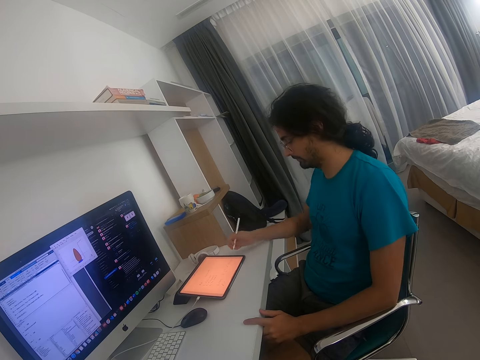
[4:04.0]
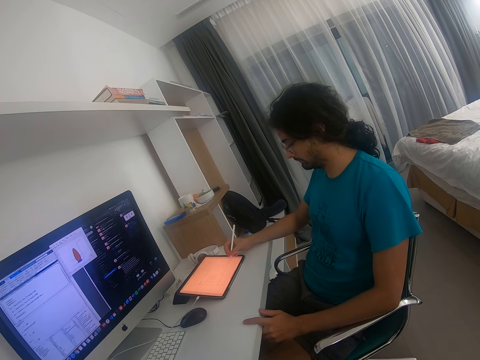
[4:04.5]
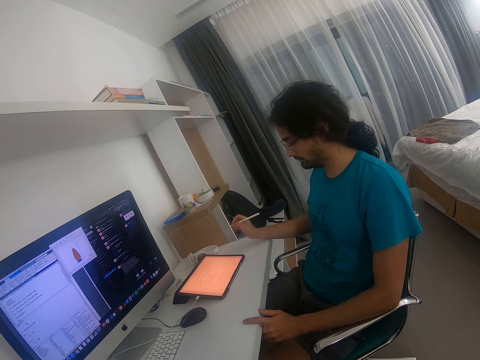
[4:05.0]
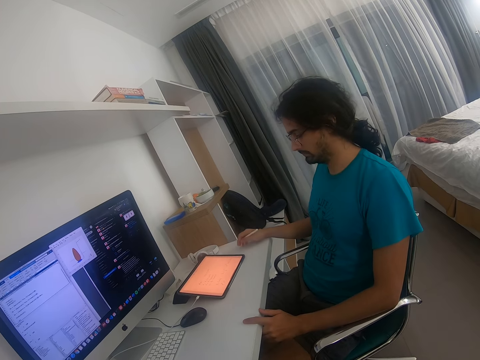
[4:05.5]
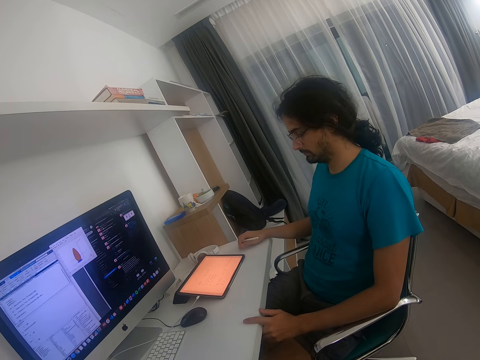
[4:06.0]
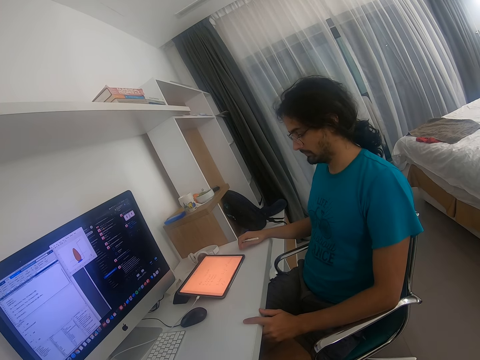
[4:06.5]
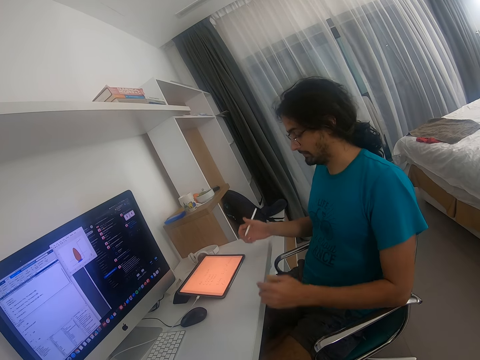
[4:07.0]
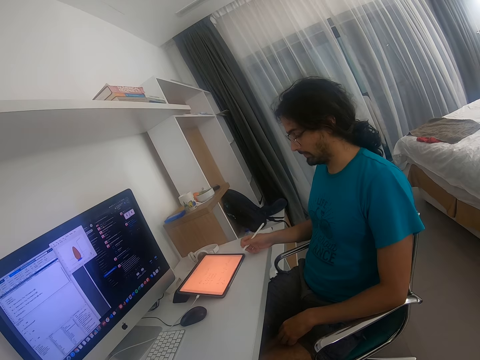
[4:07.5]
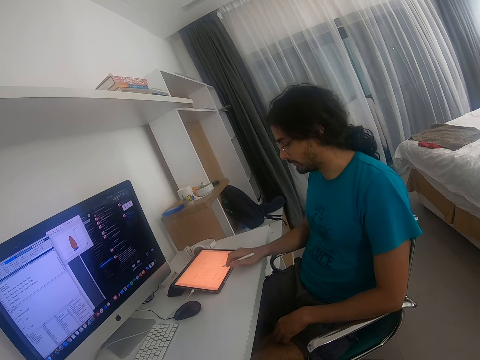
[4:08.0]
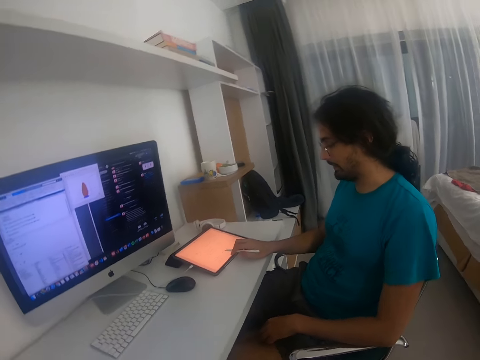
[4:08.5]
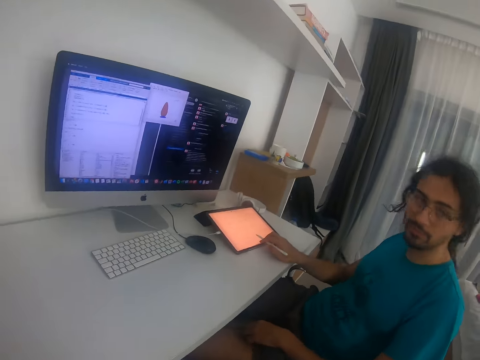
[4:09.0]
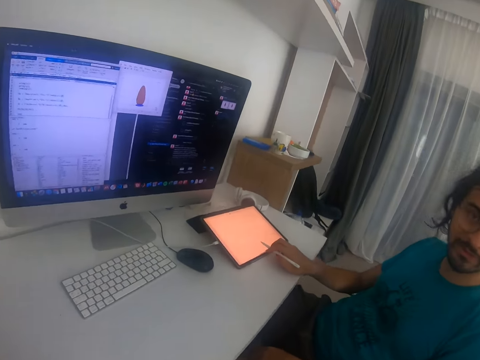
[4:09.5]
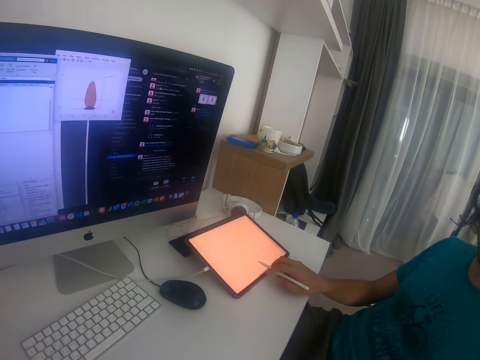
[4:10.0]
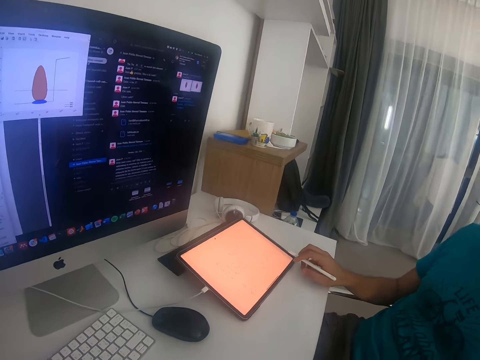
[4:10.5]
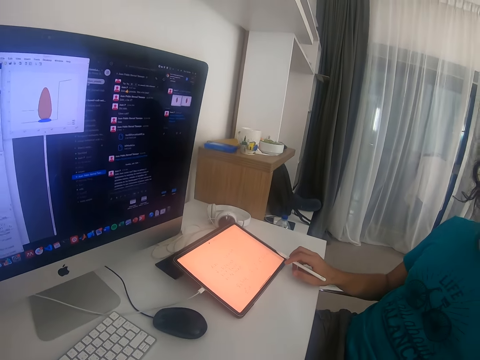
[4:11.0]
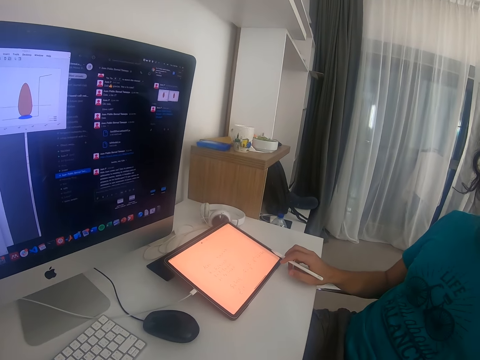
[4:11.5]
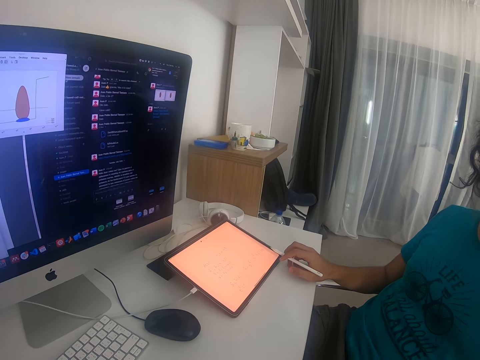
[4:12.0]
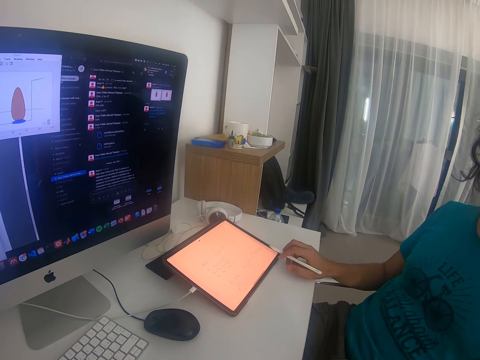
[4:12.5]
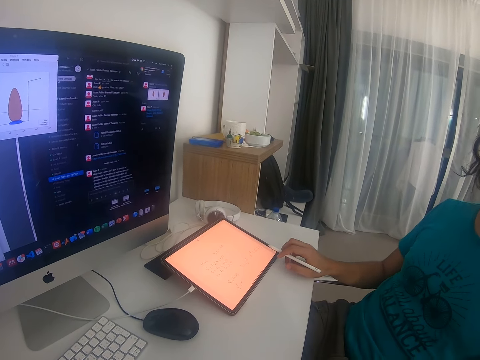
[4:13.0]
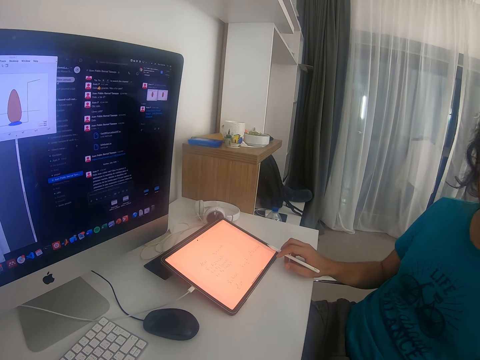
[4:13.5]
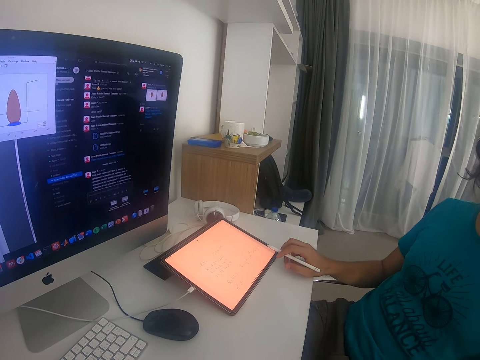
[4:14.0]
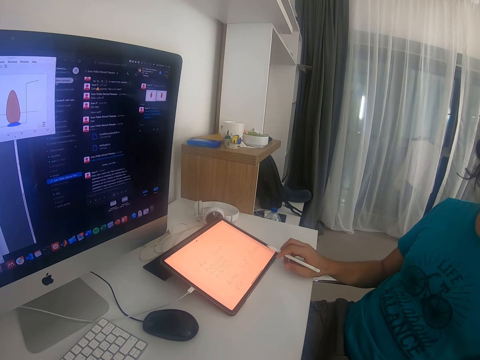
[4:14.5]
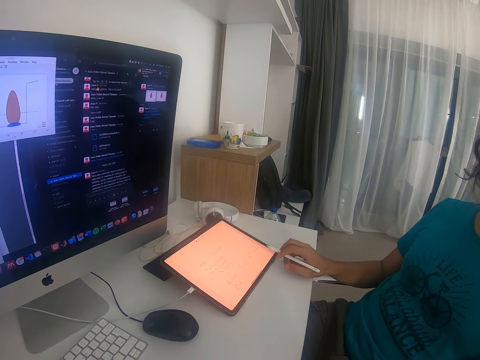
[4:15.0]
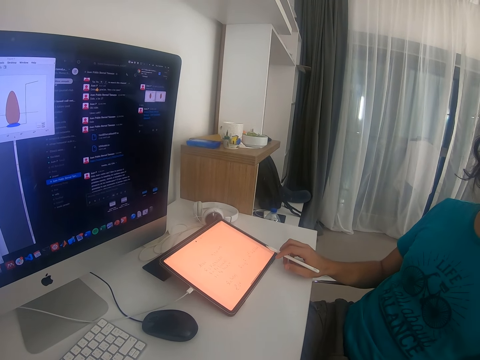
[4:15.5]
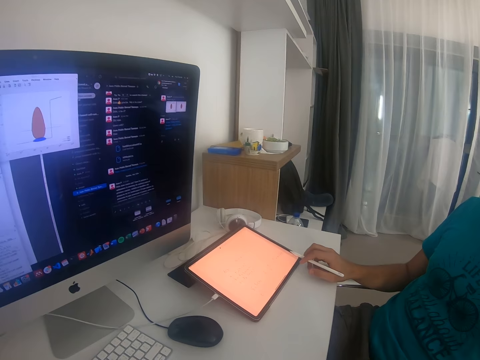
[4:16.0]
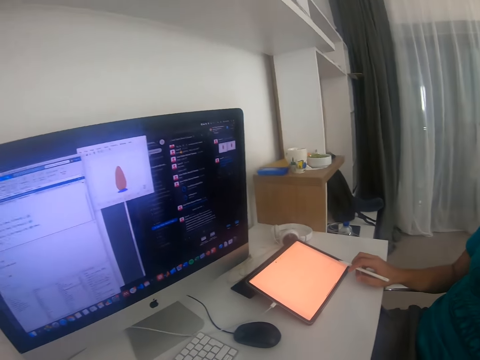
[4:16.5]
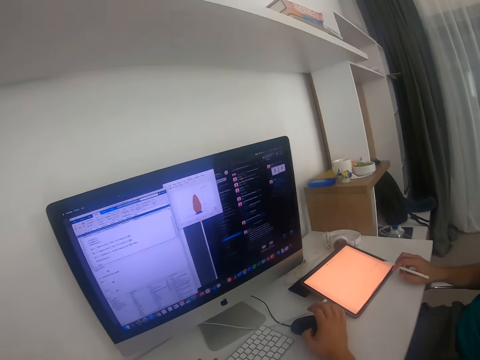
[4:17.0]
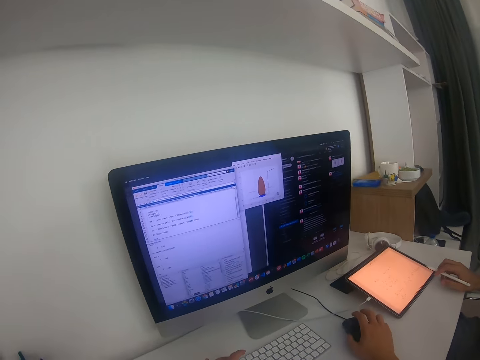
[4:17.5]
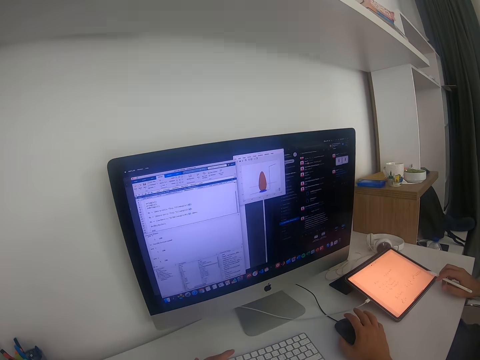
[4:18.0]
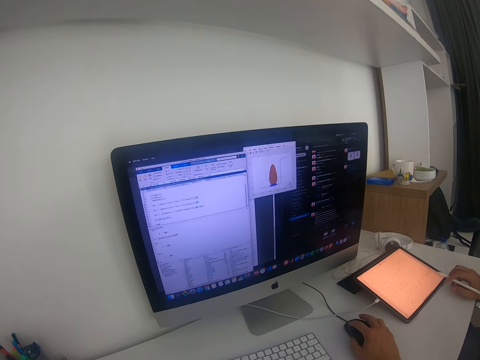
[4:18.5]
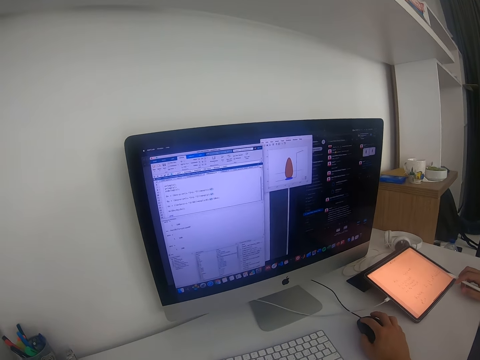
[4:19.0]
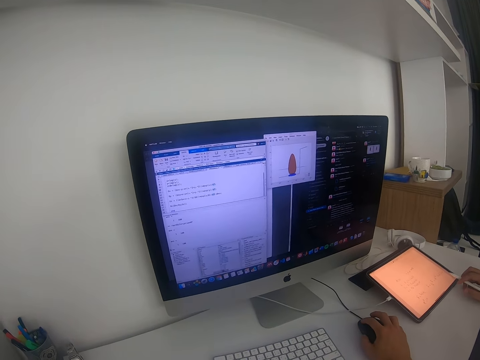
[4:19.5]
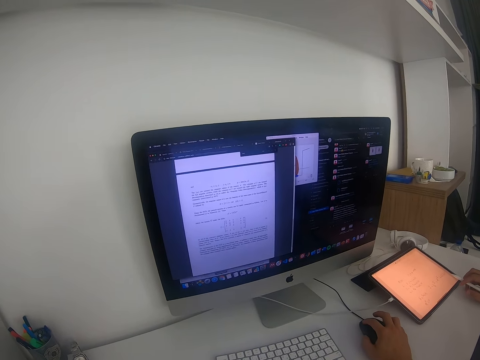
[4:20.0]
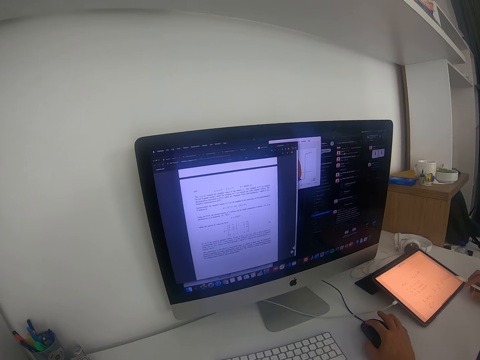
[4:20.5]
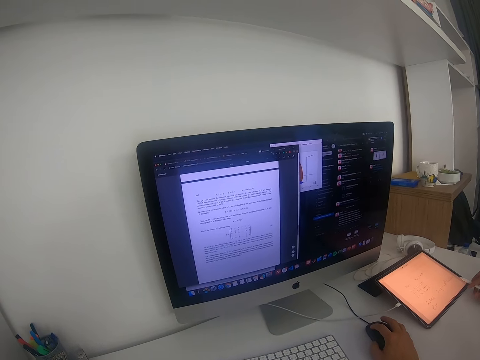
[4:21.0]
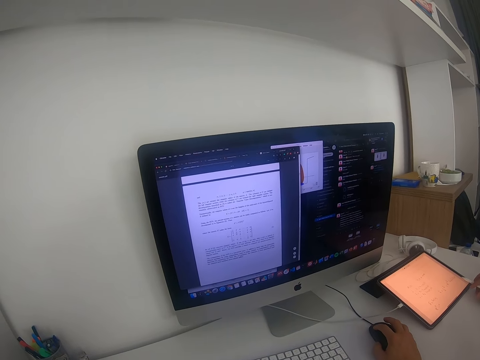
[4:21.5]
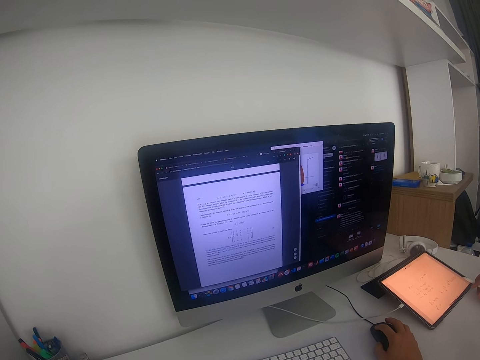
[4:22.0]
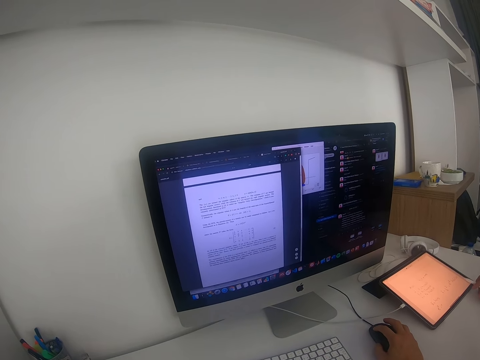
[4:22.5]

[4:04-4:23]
A person holds the touch pen. The person converses. The camera wearer looks at the tablet. The person holds the touch pen. The camera wearer holds the mouse. They converse. They operate the machine.

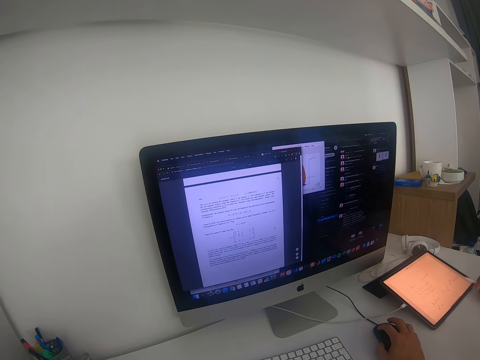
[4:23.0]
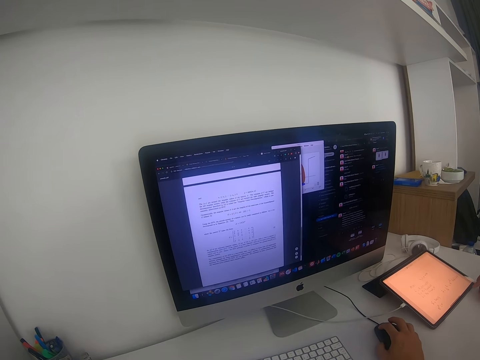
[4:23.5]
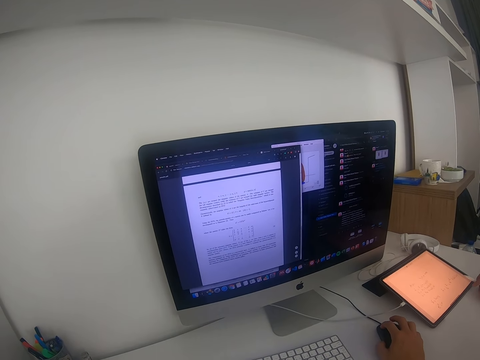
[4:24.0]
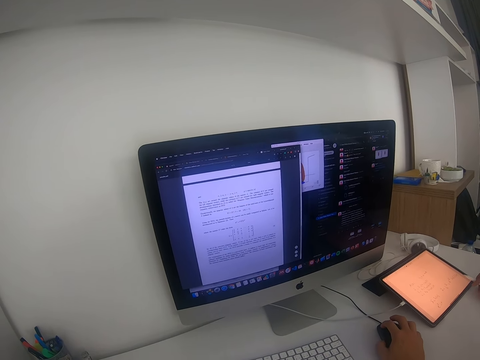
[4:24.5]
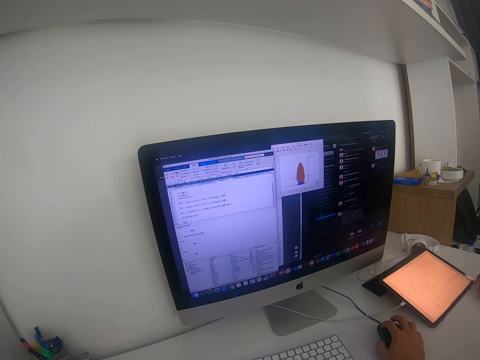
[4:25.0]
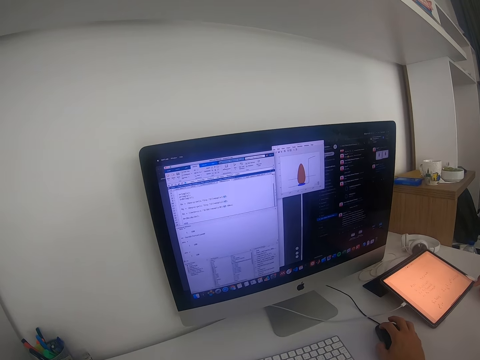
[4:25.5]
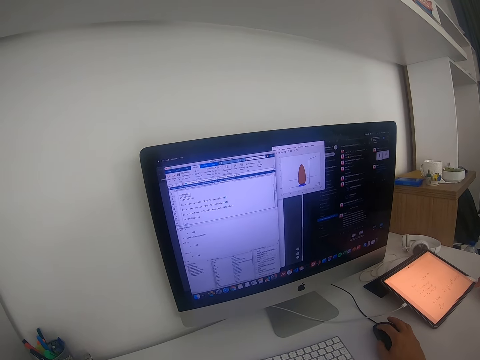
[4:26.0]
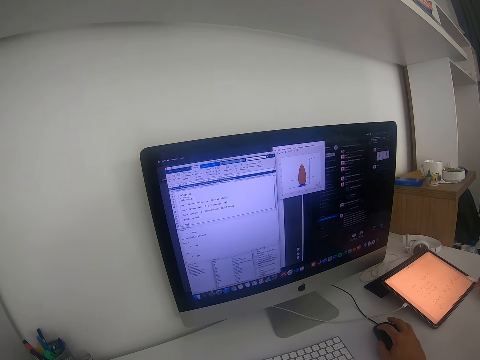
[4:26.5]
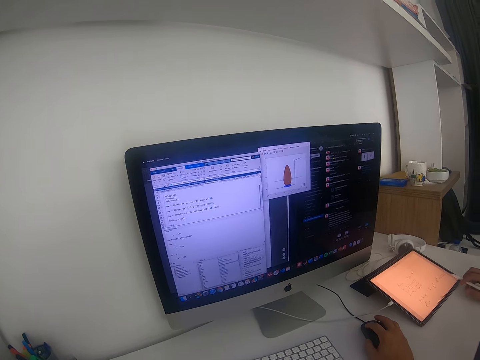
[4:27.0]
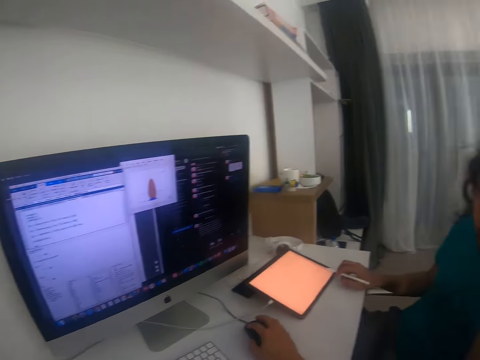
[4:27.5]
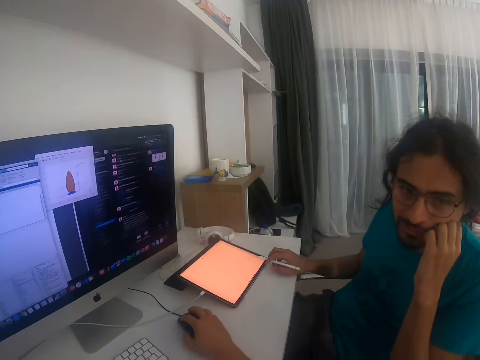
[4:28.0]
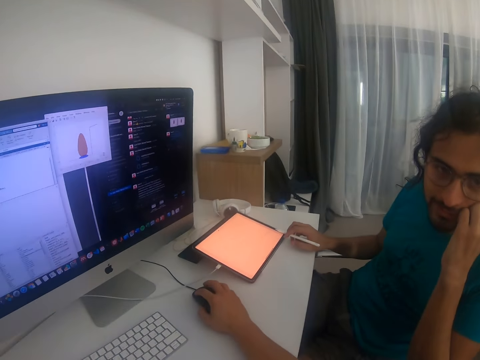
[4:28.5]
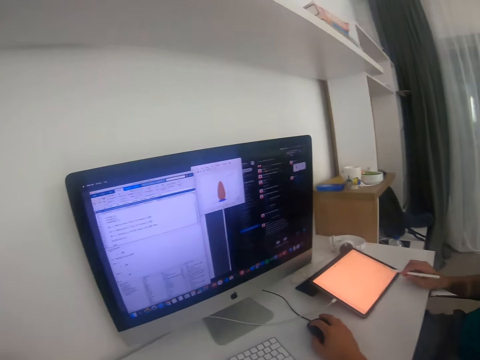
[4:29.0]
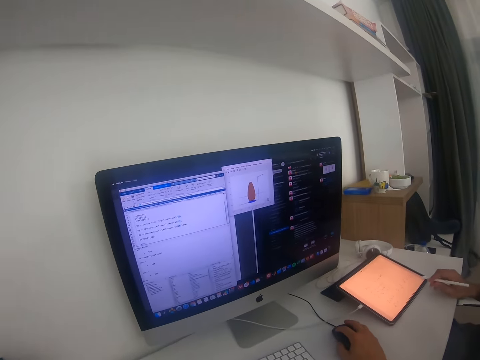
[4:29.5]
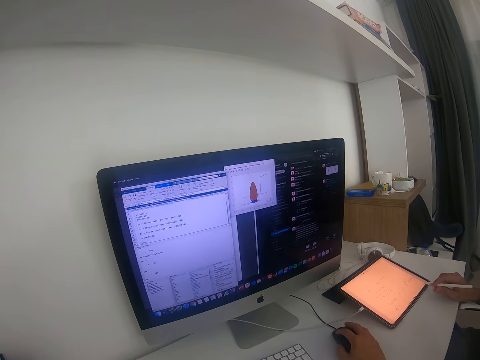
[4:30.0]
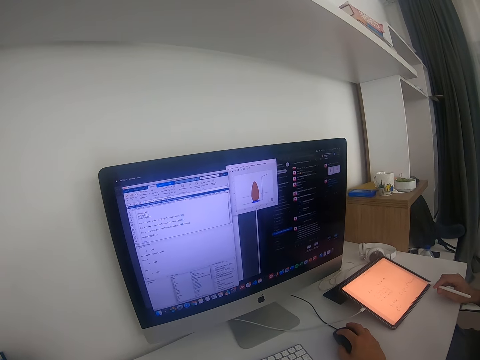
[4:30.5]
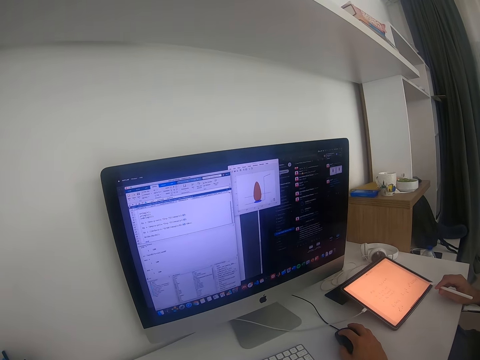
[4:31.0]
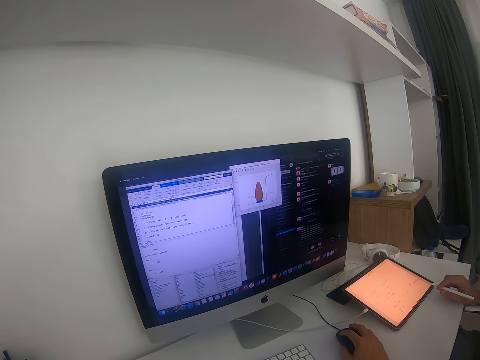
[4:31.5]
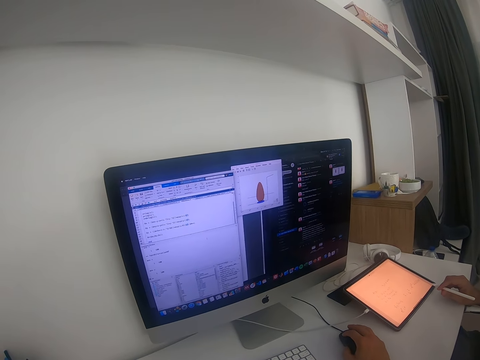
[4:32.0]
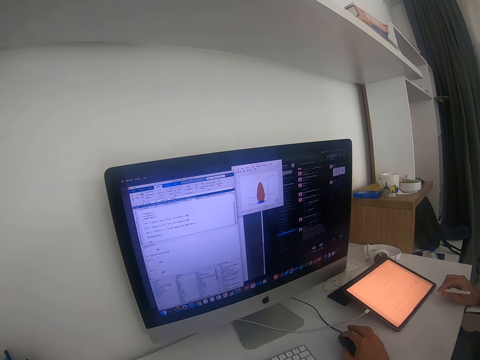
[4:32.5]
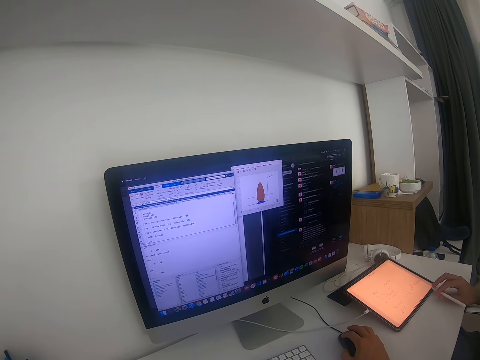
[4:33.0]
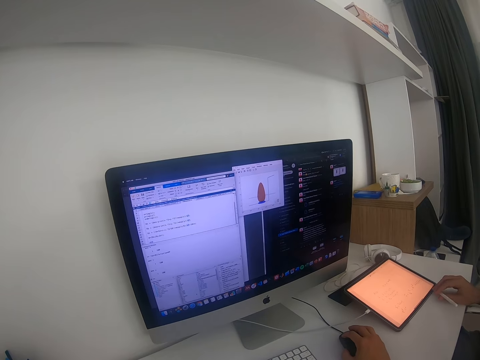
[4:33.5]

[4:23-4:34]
The camera wearer holds the mouse with his right hand. A person holds the touch pen. The camera wearer operates on the monitor.
